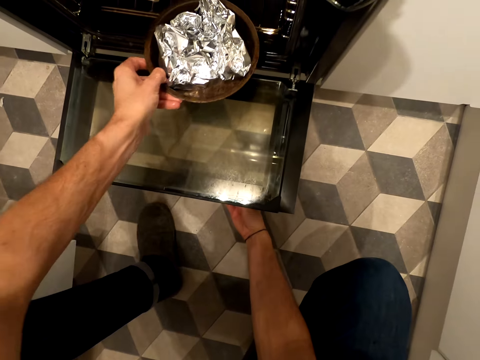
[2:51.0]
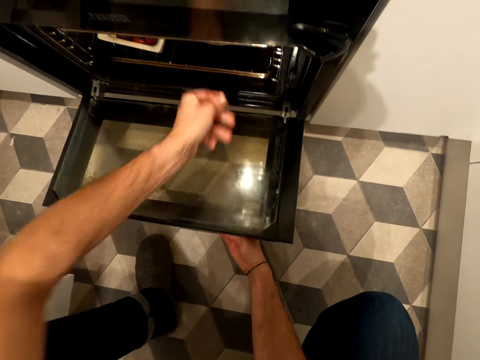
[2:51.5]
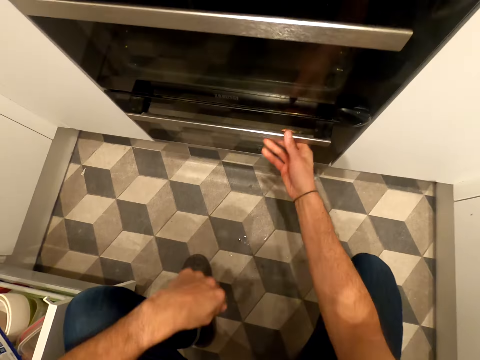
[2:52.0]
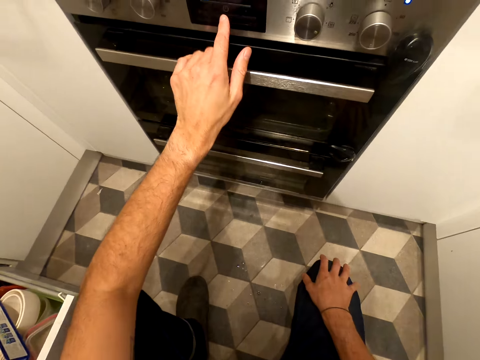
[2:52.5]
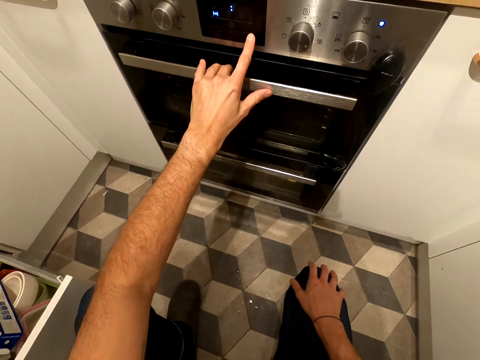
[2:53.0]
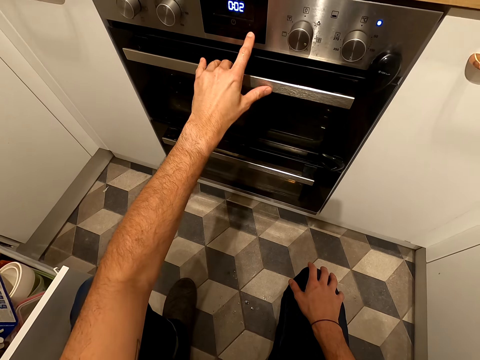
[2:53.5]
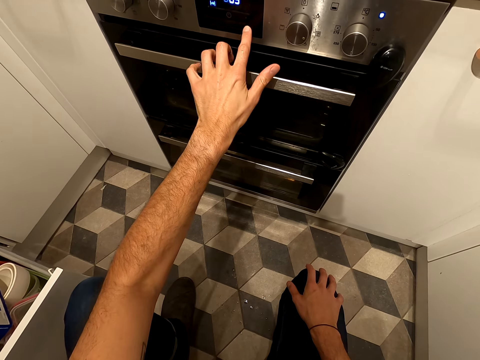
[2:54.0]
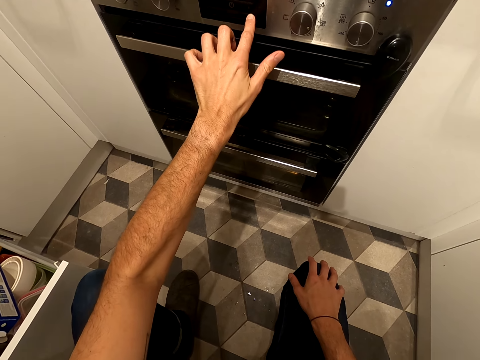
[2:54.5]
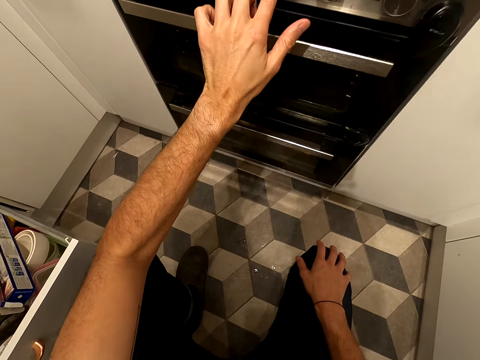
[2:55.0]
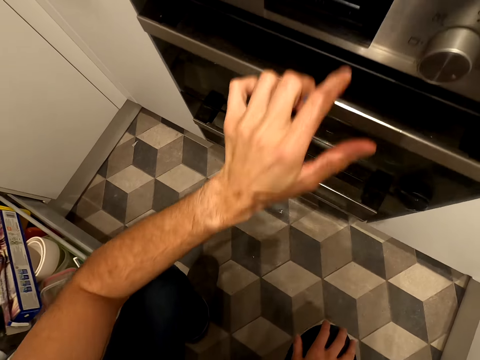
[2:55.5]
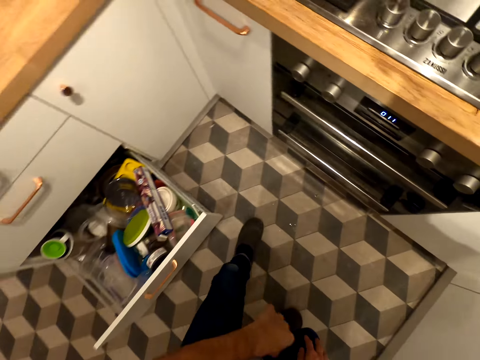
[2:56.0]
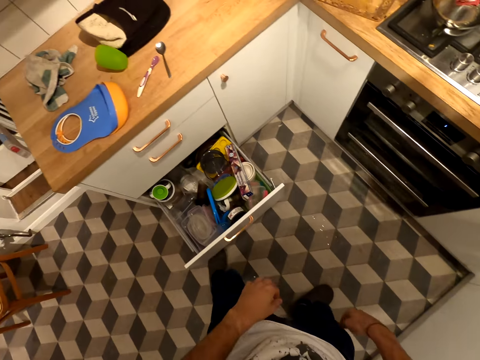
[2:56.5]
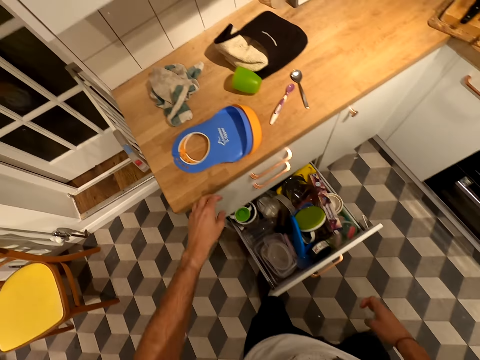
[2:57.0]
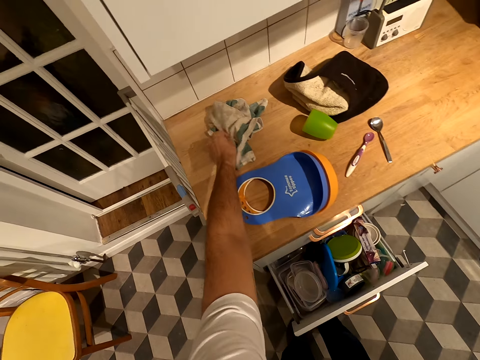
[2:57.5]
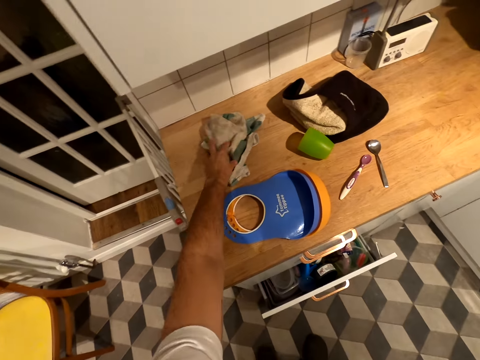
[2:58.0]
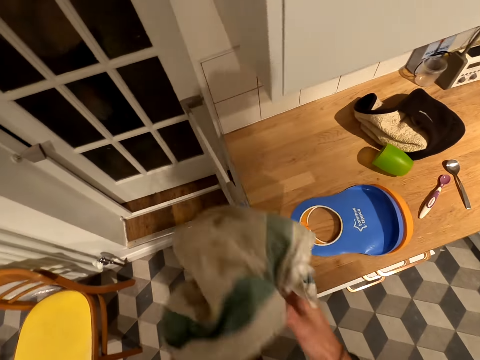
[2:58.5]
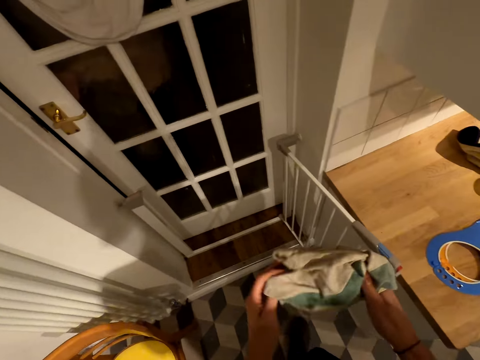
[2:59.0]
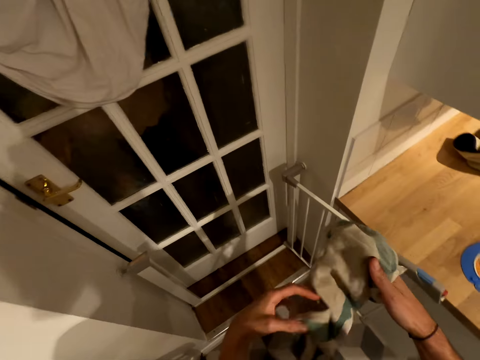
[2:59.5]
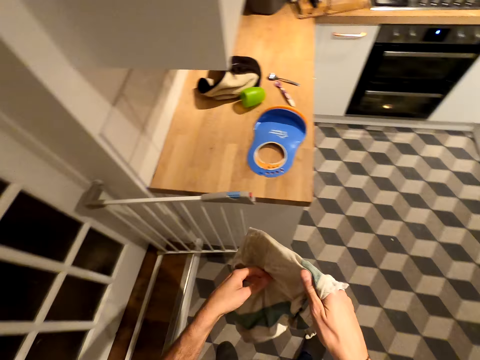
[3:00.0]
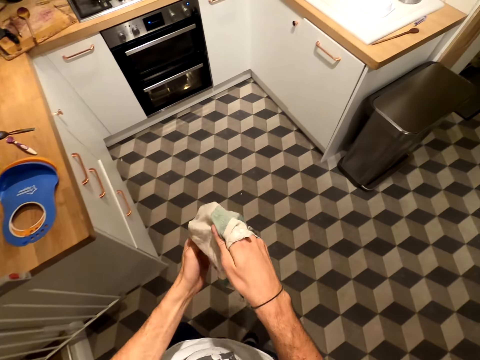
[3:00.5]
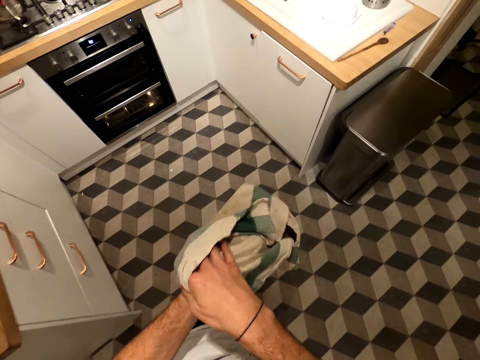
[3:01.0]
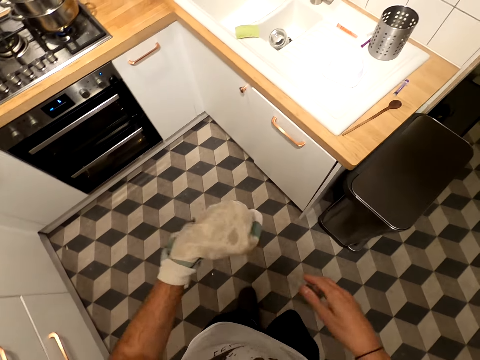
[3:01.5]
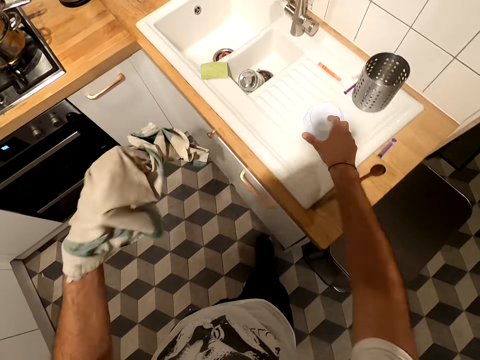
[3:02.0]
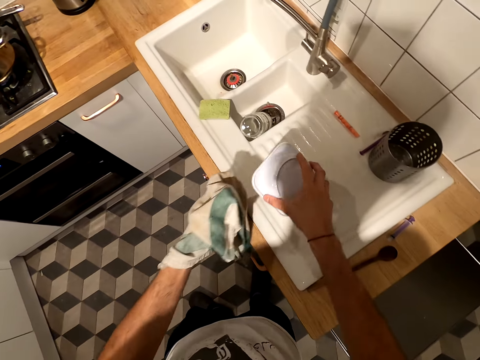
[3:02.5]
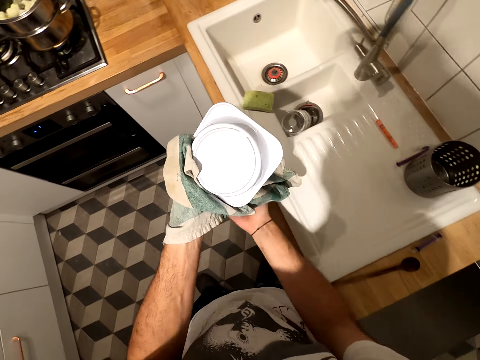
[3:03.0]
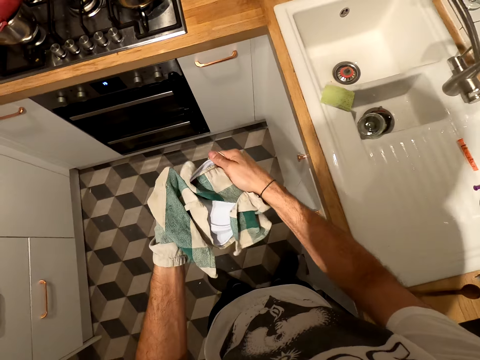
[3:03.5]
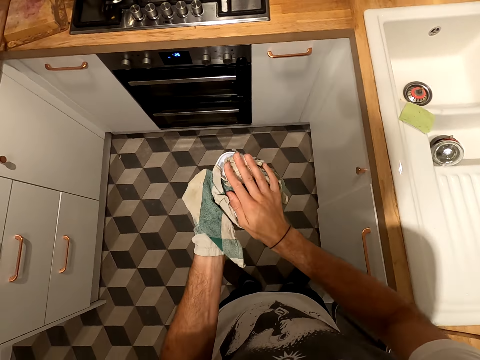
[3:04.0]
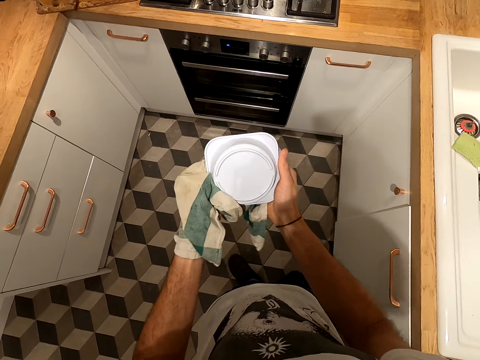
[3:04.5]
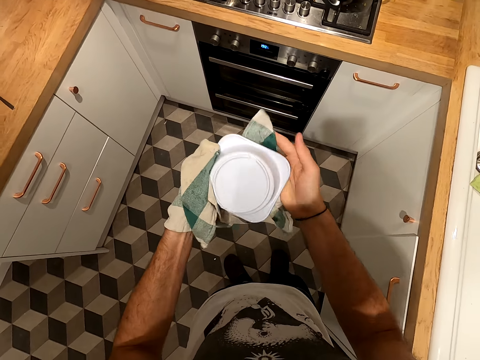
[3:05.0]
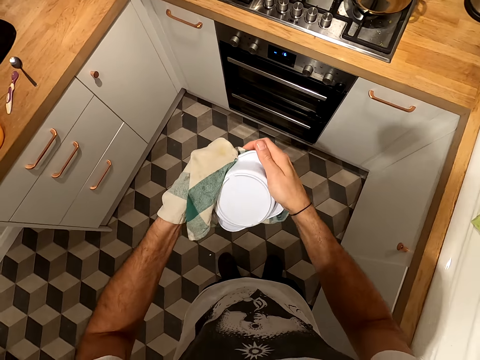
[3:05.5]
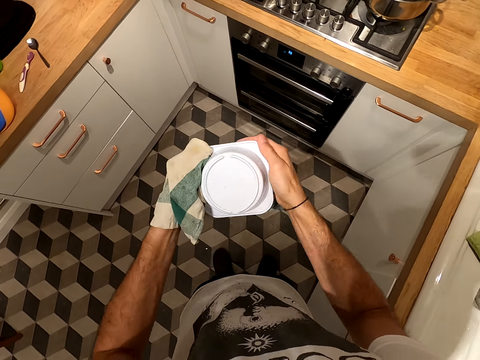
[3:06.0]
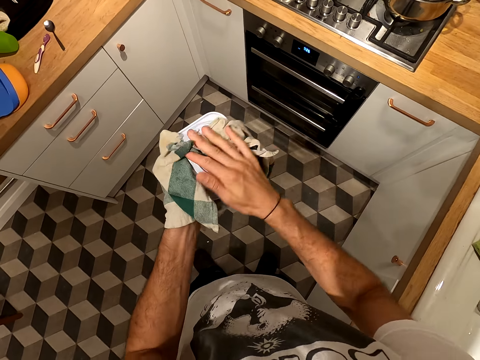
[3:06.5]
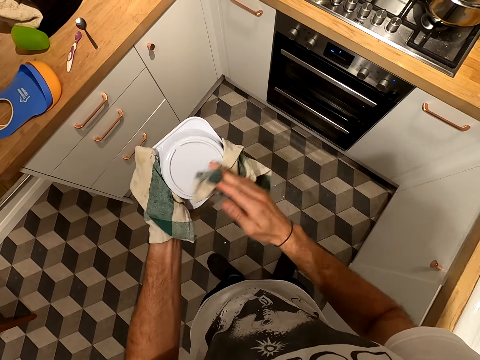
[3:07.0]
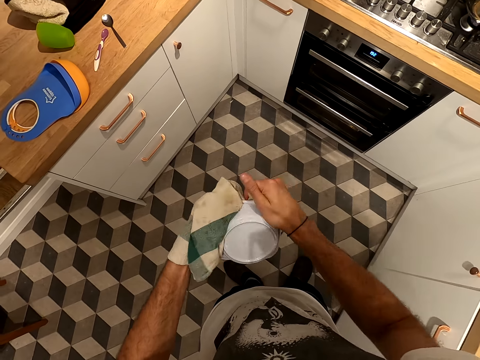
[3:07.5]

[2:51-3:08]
The camera wearer puts something in the fridge. They close the fridge. They regulate the fridge temperature. They turn. They pick up a linen towel. They touch the towel. They pick up a bowl. They dry the bowl.

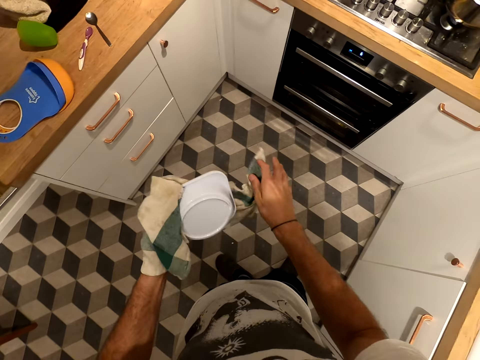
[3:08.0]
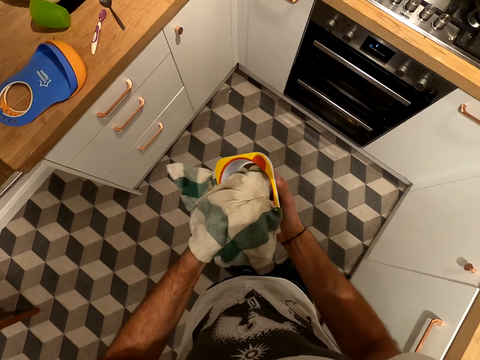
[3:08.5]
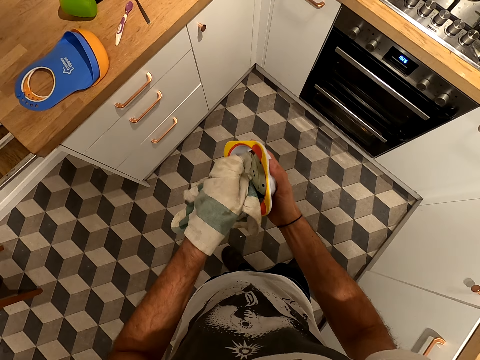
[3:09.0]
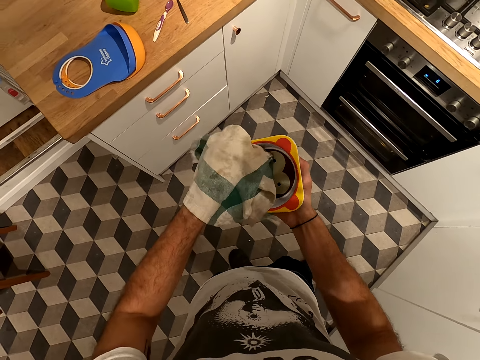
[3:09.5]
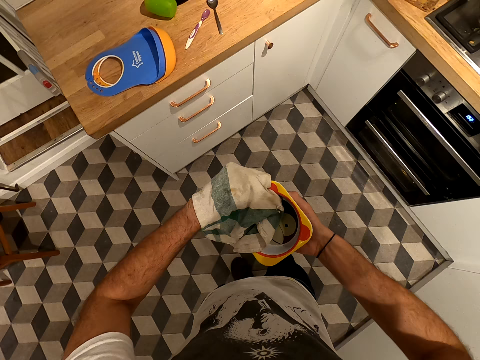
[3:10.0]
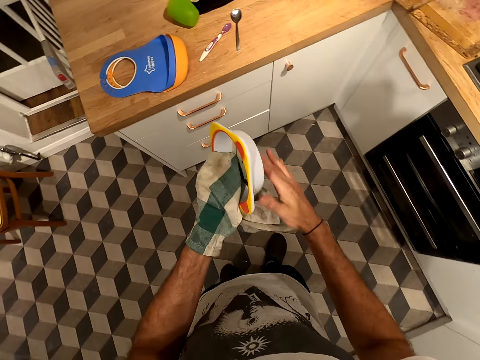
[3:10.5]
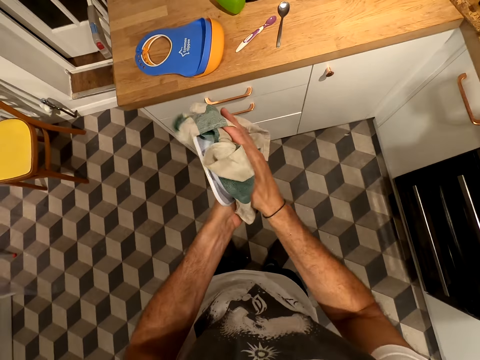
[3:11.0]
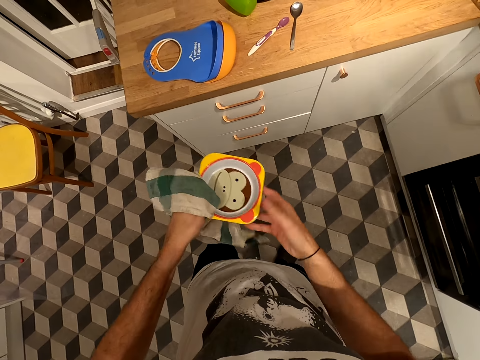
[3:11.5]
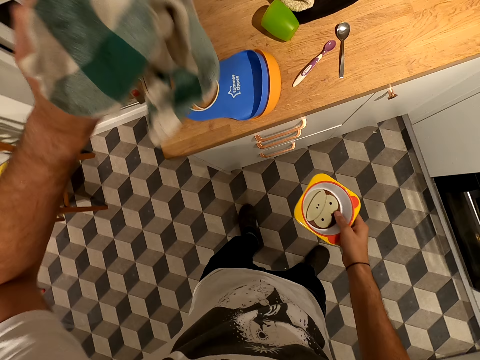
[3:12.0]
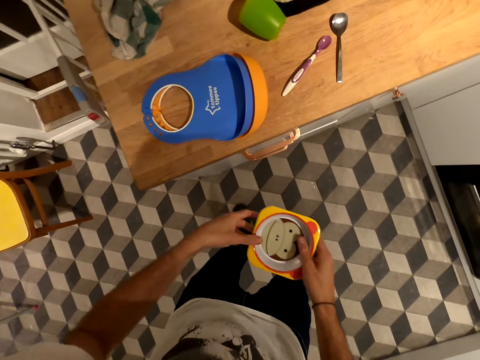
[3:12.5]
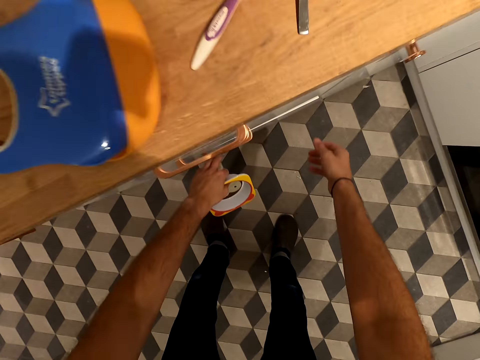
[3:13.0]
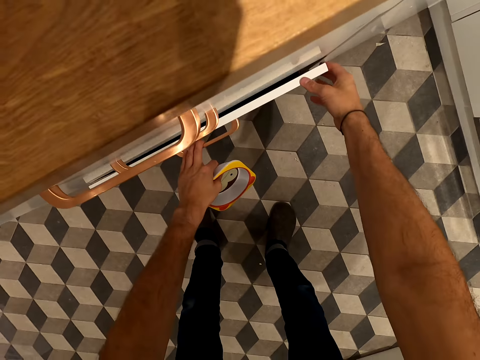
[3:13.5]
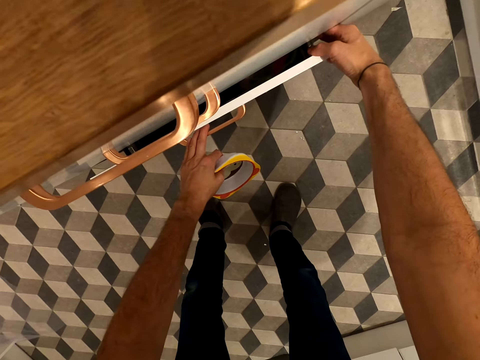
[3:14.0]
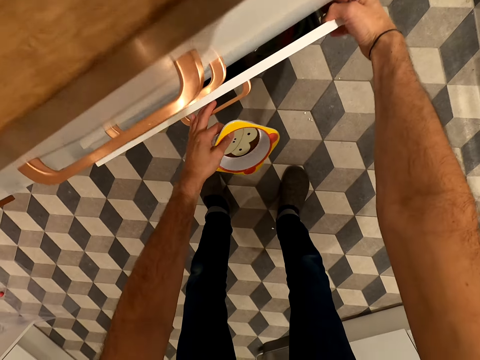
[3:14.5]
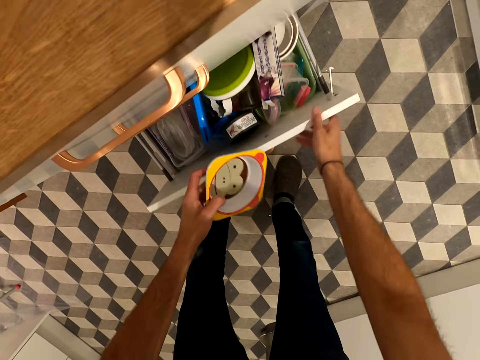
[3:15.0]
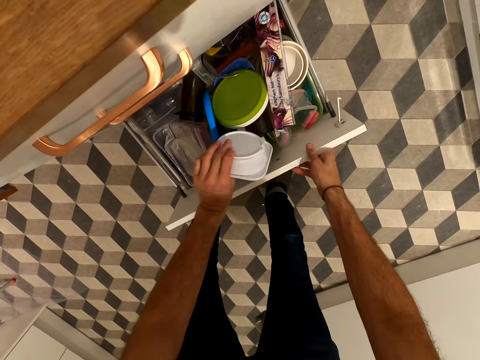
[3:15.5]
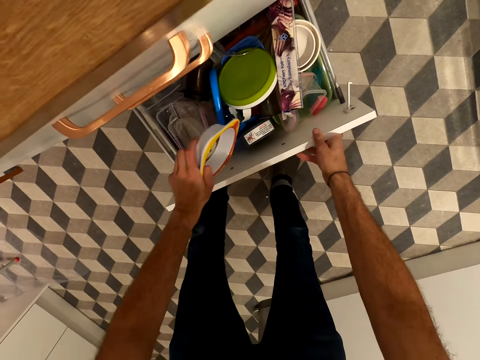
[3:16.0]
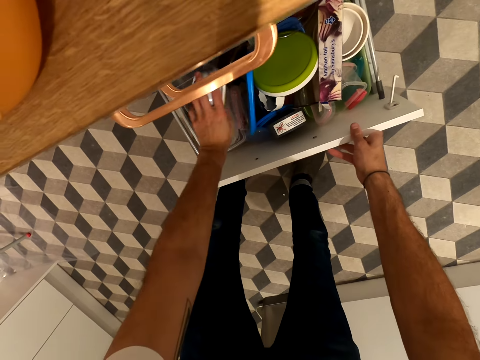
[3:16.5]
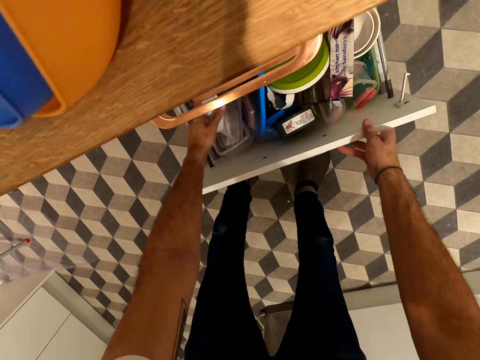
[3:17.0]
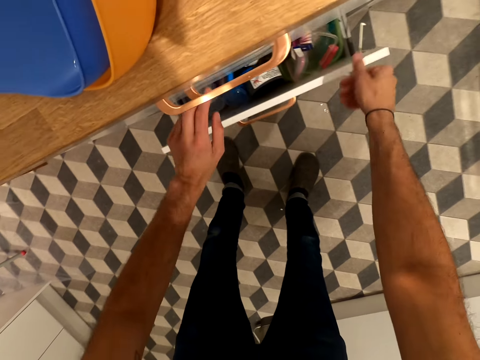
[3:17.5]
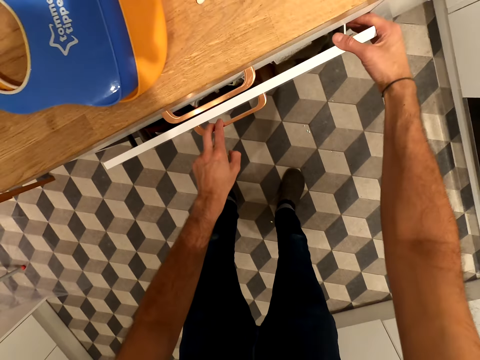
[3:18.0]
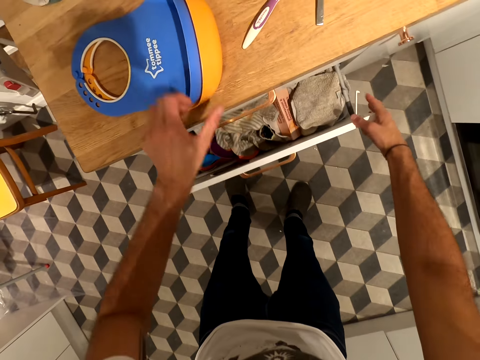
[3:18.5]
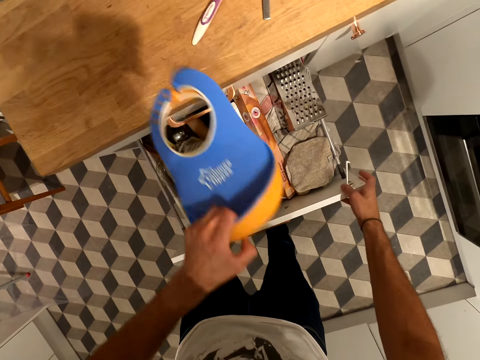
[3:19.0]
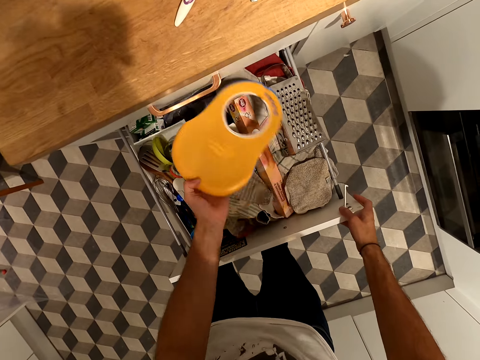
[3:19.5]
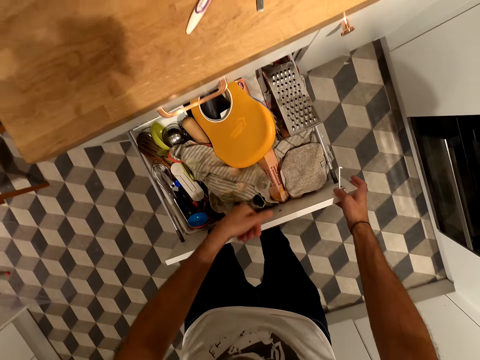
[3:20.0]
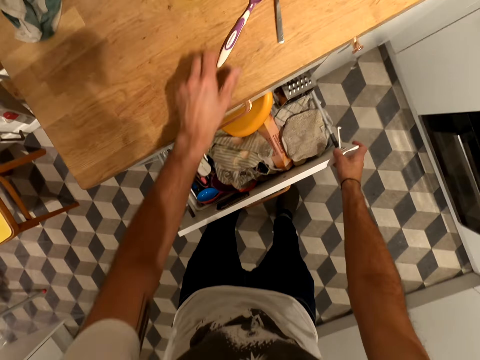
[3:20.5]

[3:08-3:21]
The camera wearer returns the towel on the countertop. They open a drawer. They put in the bowl. They close the drawer. They open the drawer. They pick up something. They put something in the drawer. They hold the drawer.
